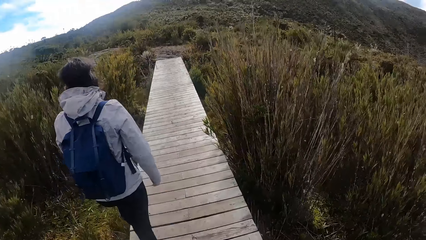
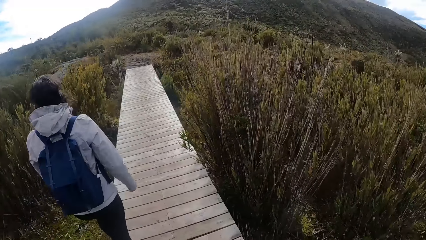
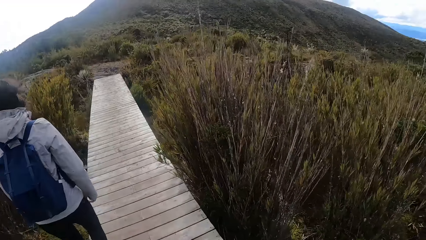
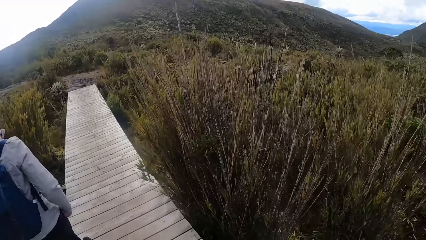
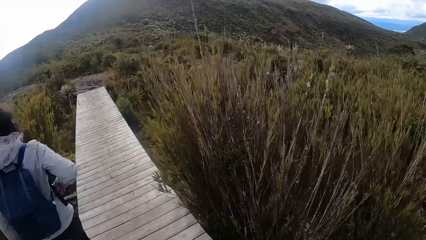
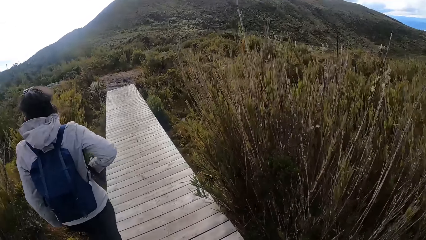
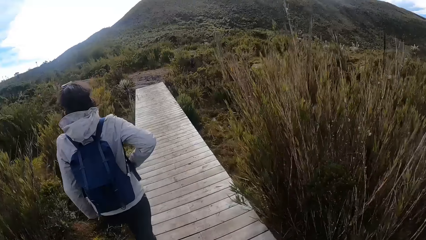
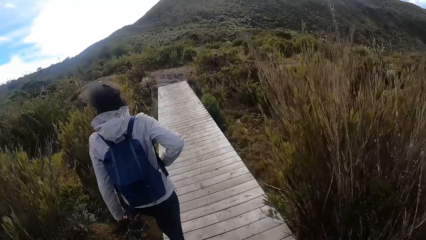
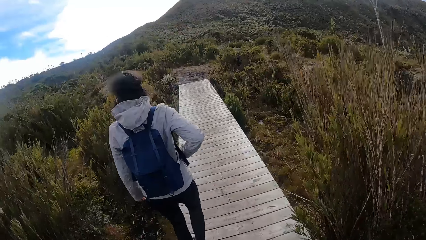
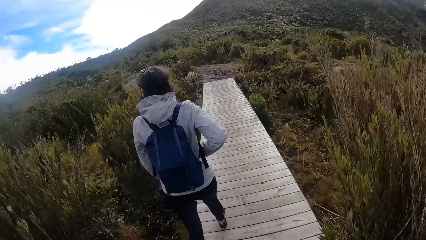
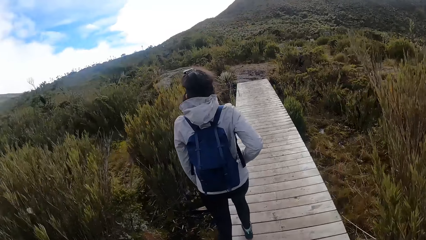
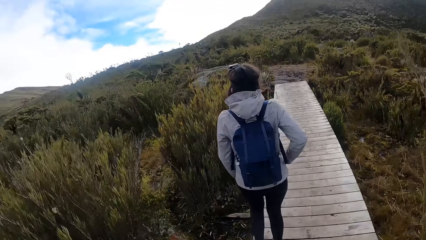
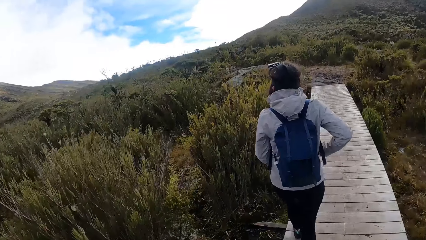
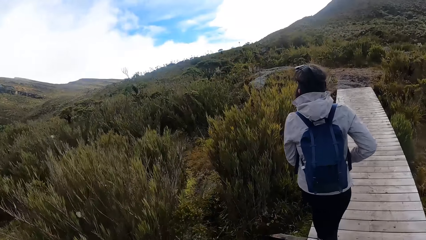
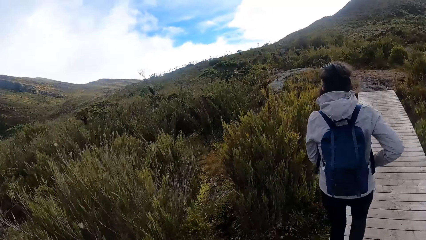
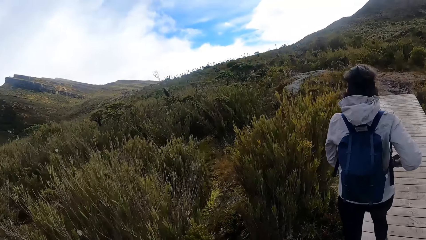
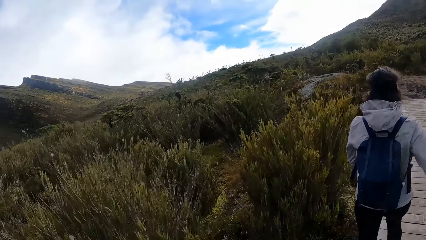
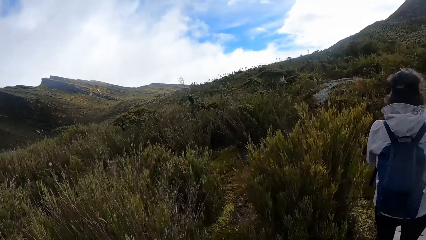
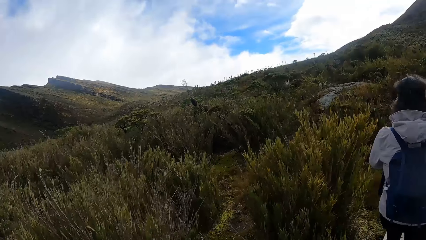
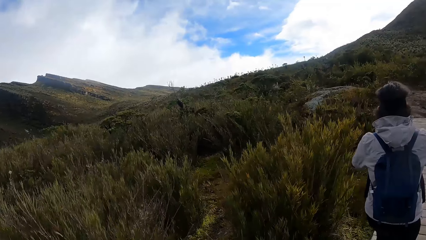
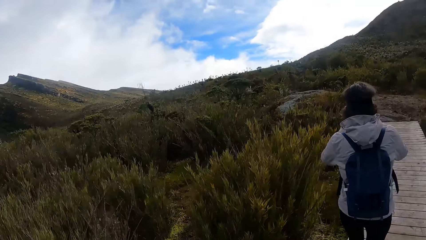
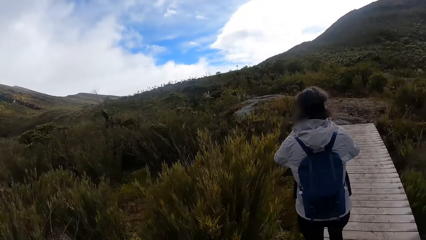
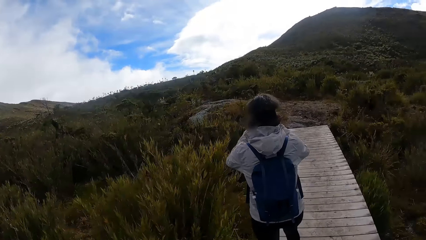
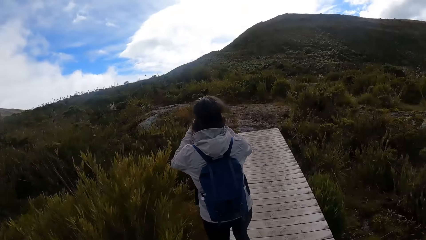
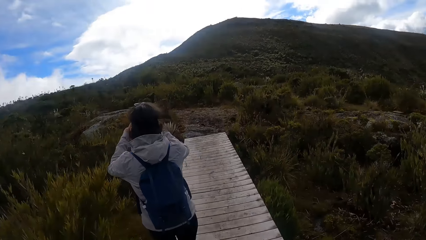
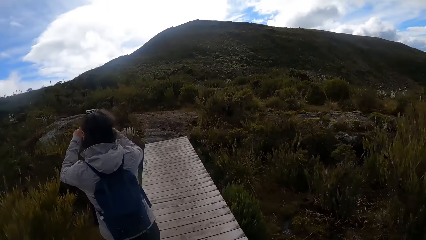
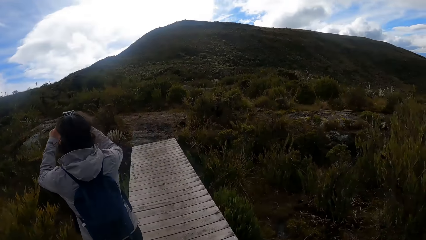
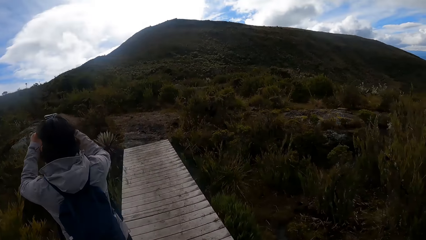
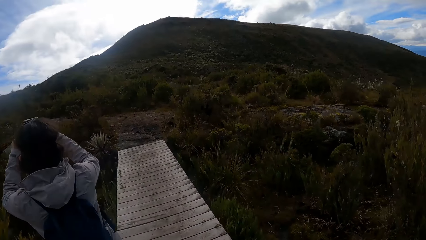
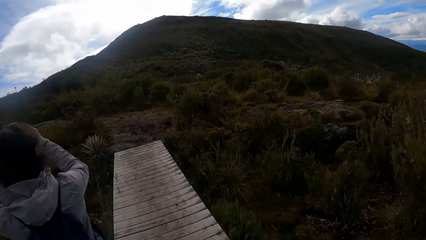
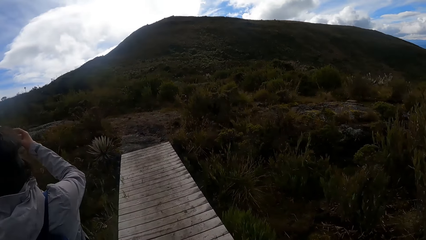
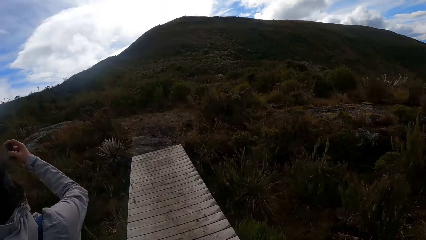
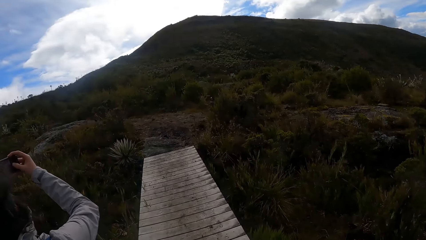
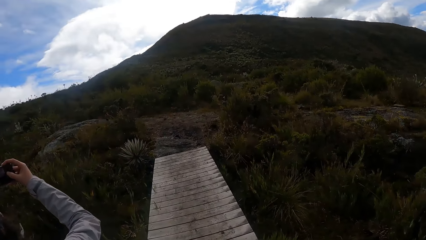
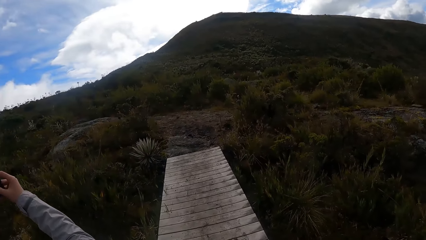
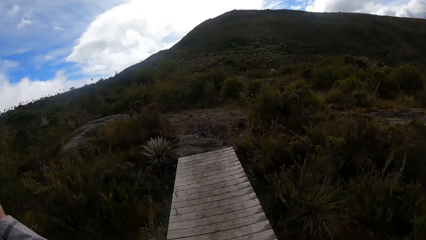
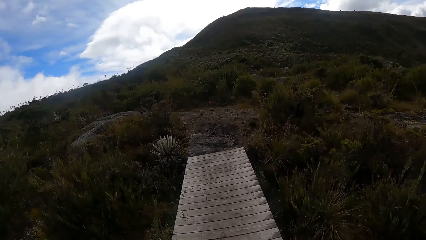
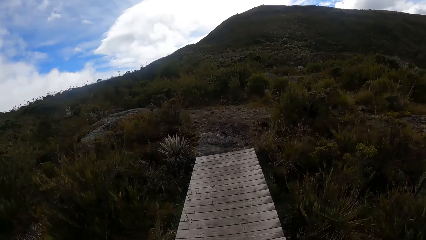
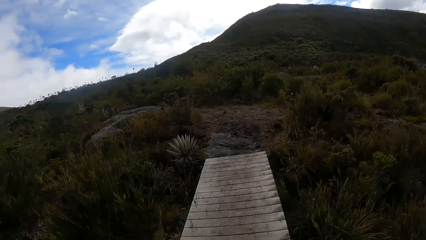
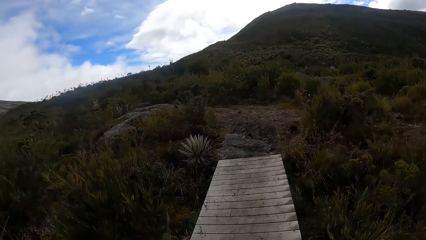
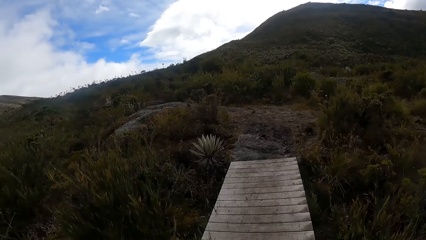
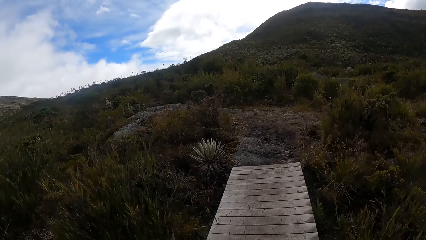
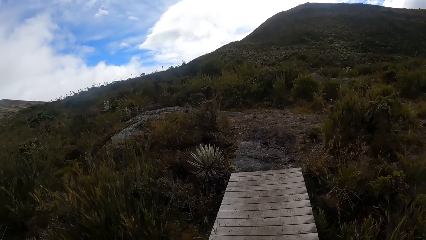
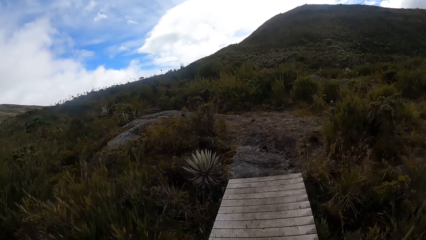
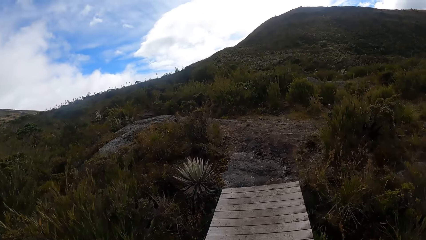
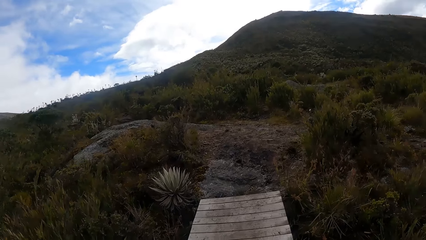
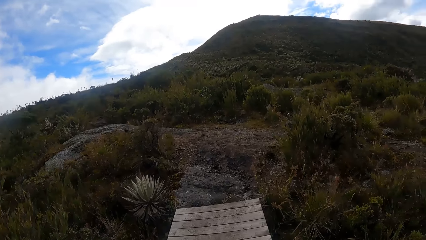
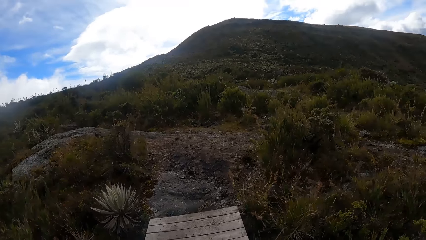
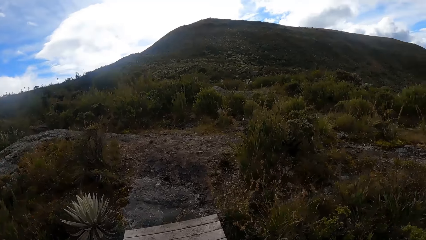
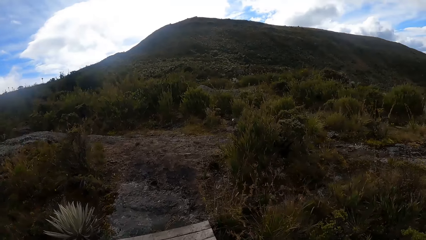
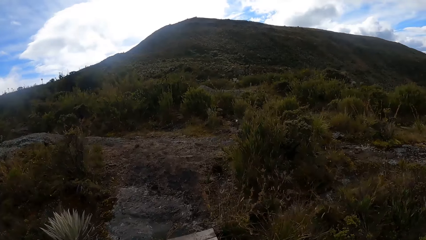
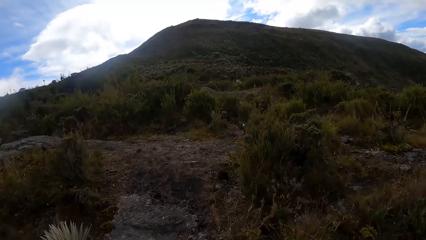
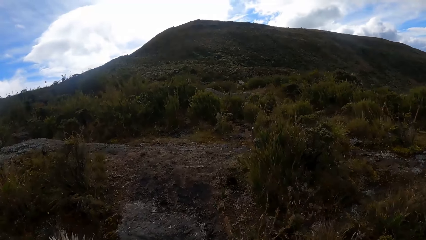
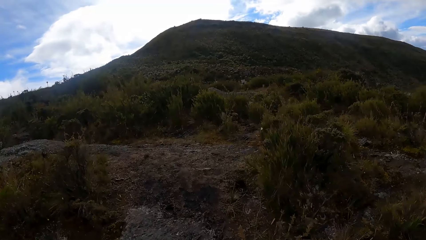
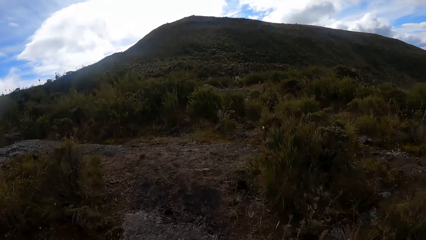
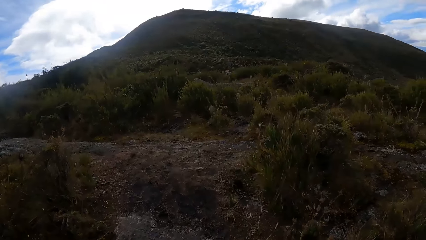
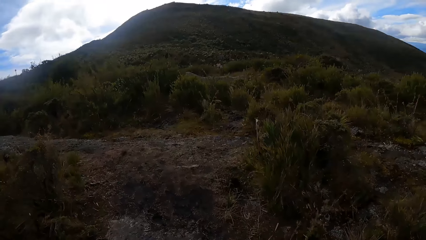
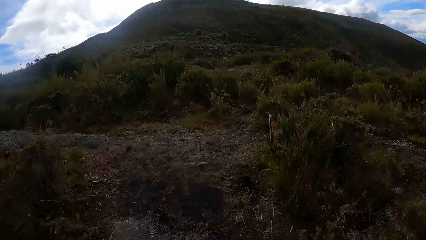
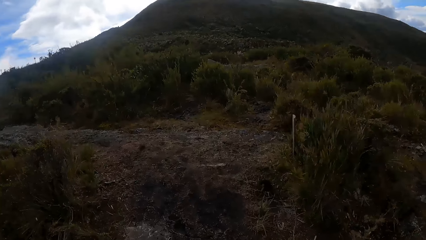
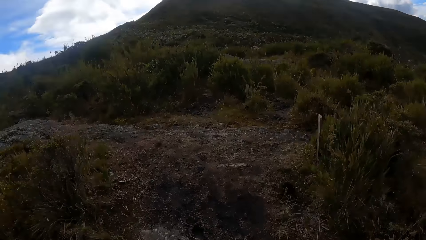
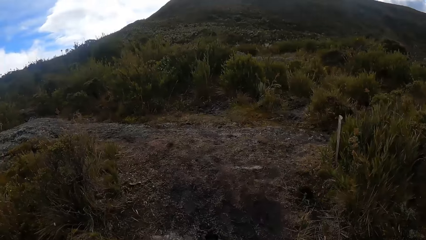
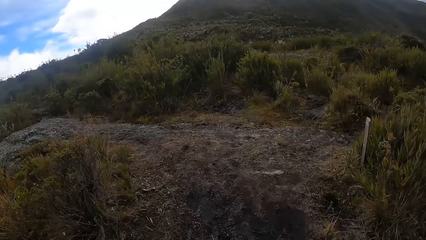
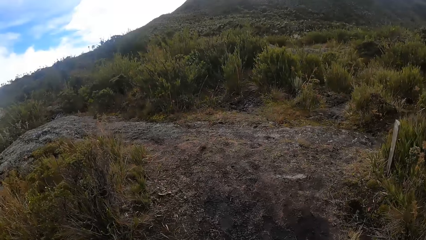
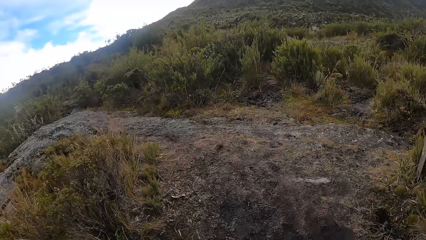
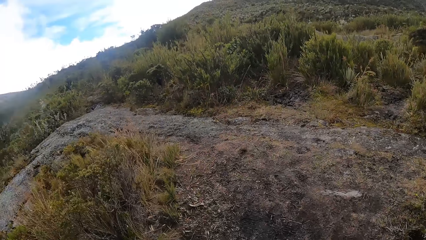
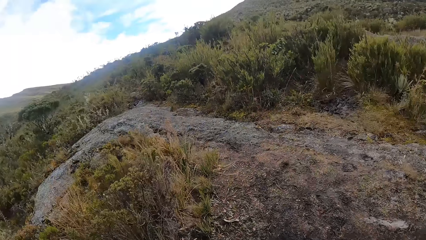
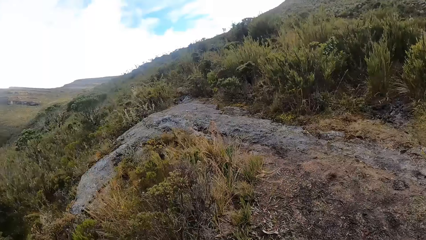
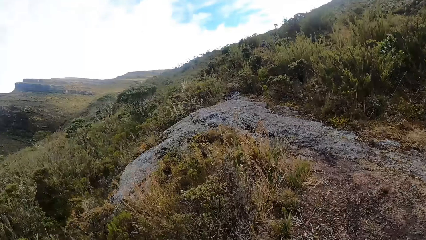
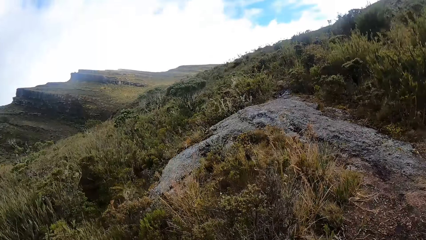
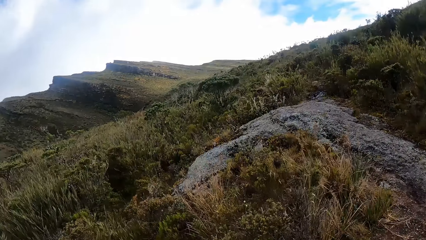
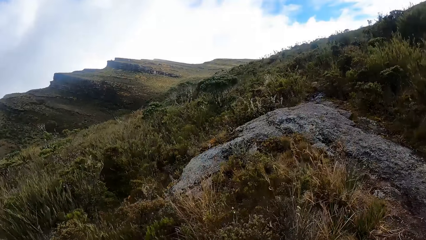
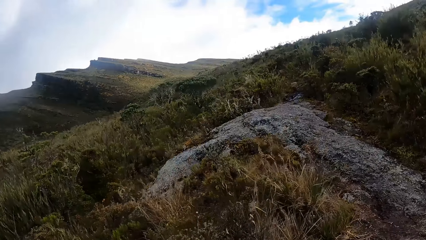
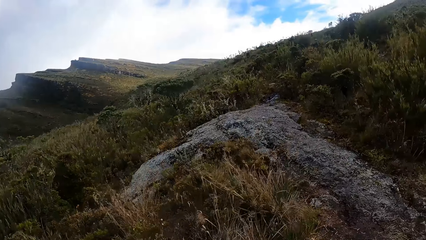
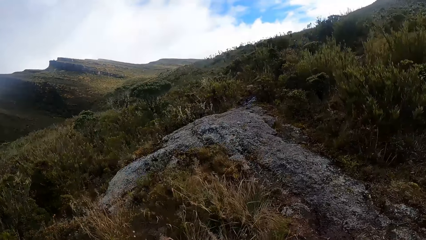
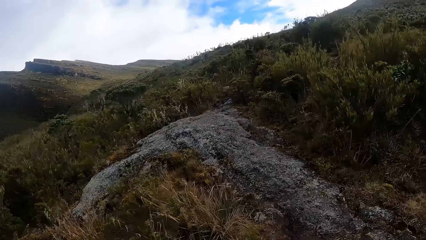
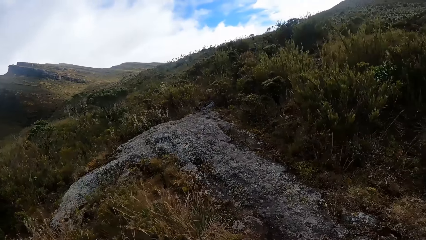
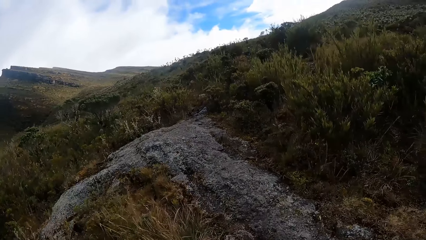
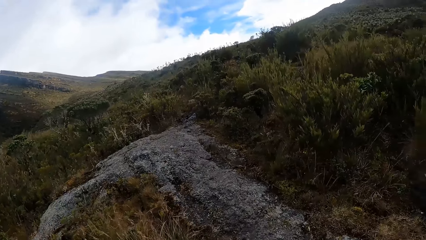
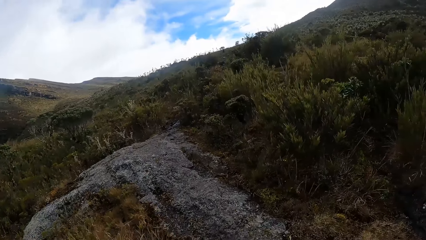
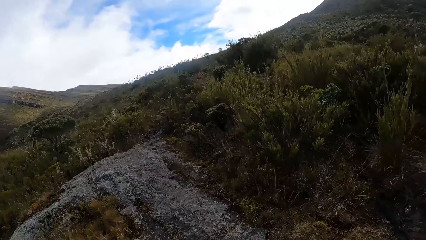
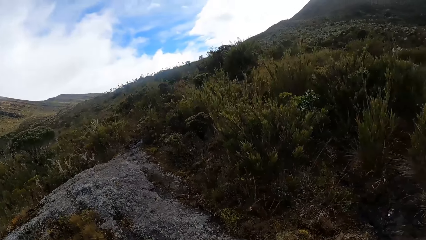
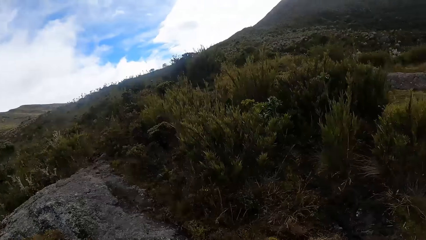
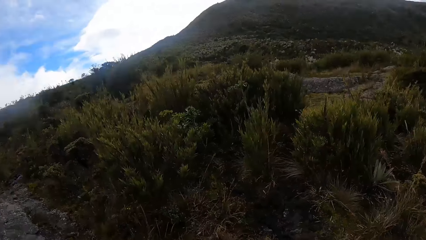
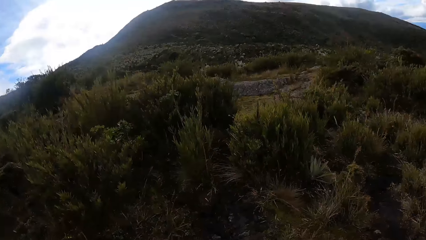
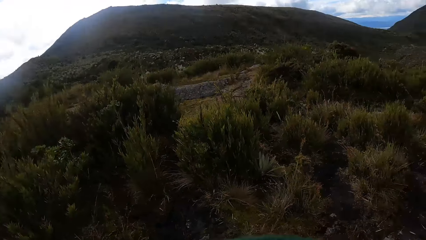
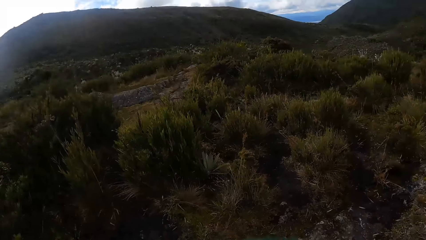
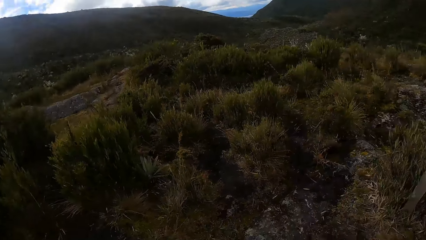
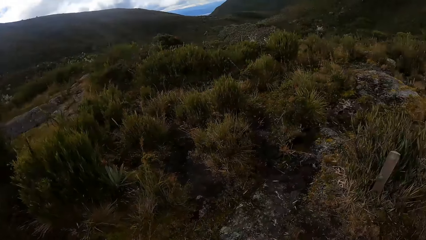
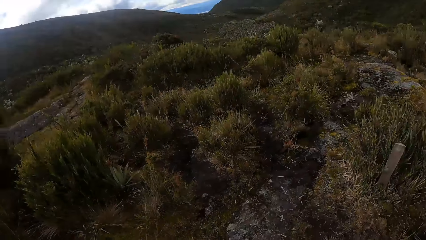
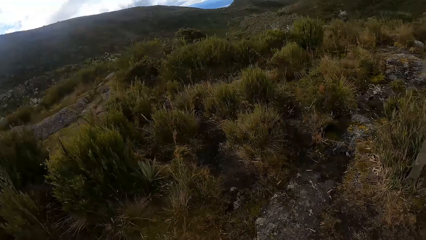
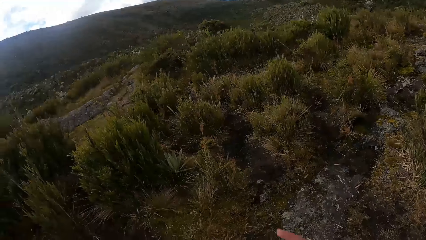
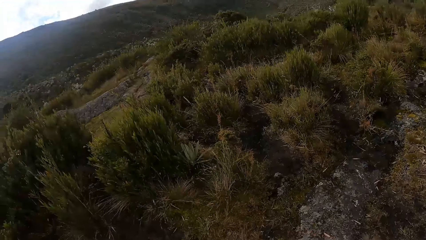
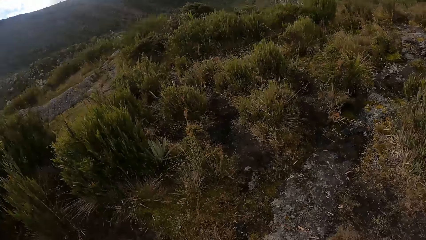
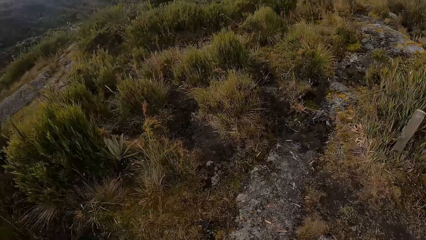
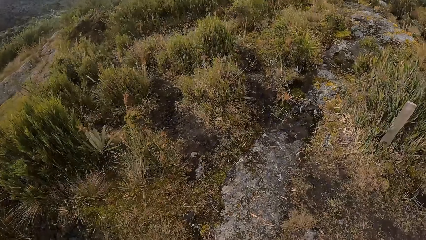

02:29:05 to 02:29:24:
A woman picks up a phone from her pocket with her right hand. The woman operates the phone with her hands. The woman takes a video. The camera wearer walks around. They look around.
